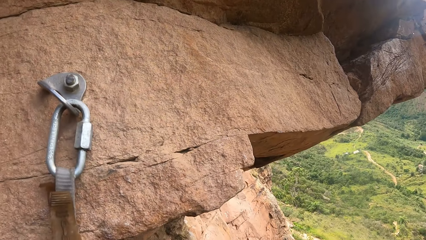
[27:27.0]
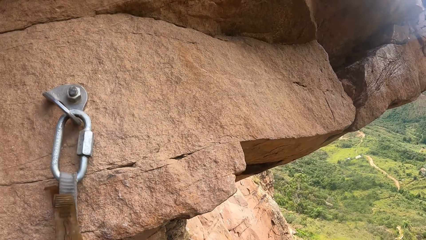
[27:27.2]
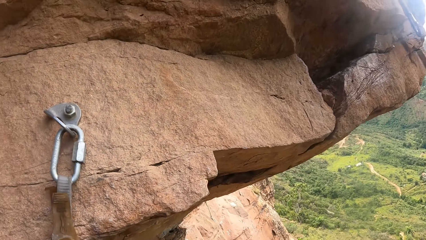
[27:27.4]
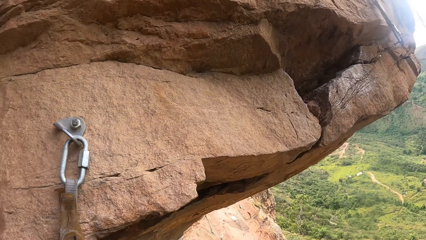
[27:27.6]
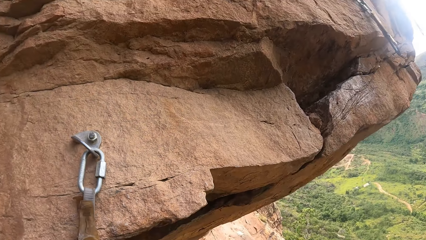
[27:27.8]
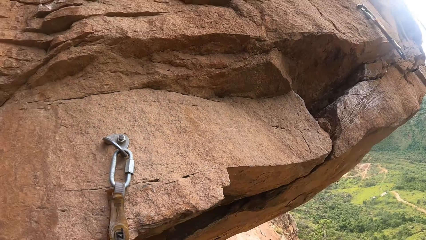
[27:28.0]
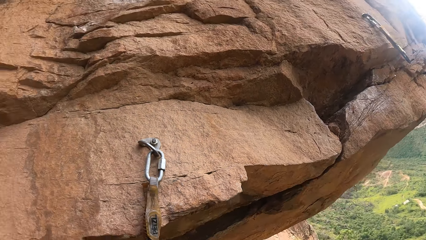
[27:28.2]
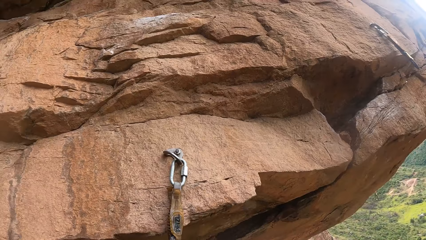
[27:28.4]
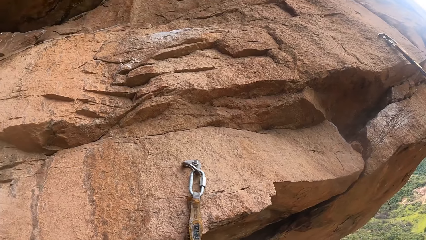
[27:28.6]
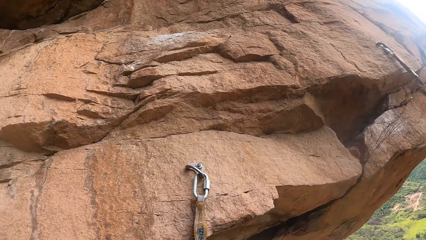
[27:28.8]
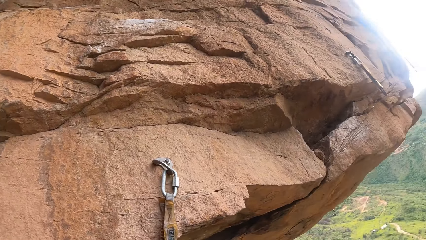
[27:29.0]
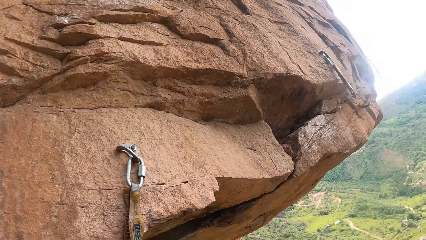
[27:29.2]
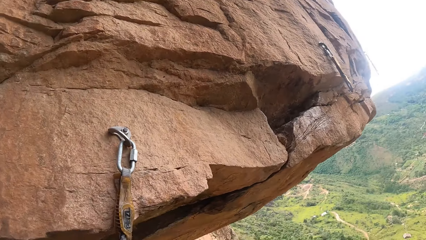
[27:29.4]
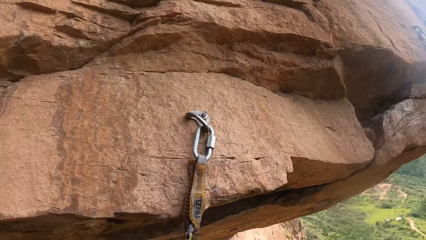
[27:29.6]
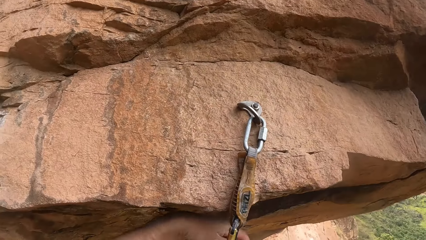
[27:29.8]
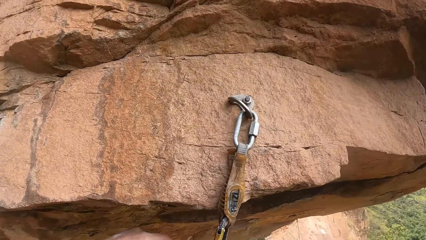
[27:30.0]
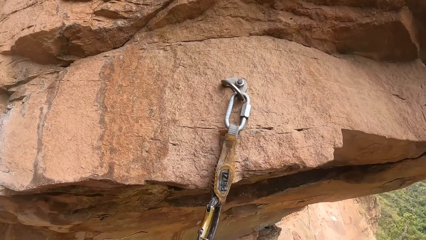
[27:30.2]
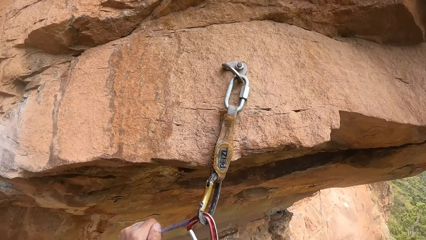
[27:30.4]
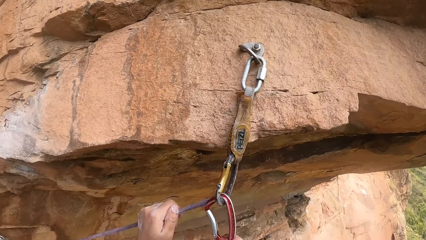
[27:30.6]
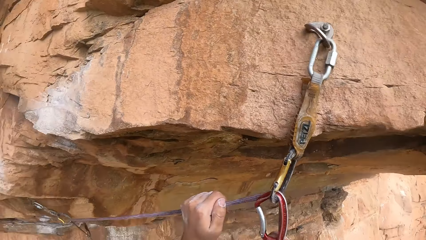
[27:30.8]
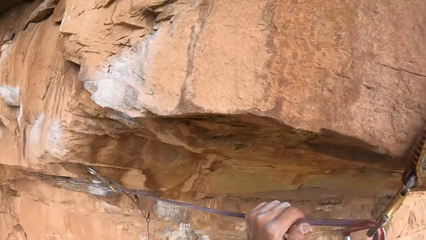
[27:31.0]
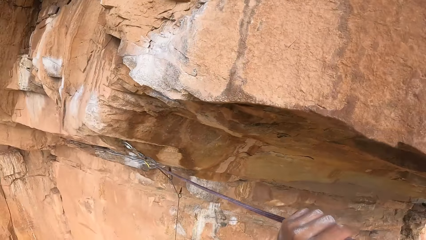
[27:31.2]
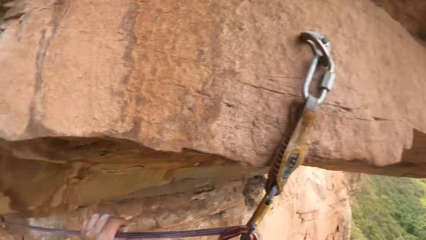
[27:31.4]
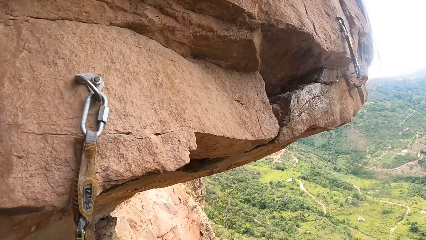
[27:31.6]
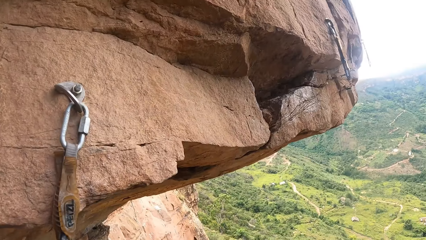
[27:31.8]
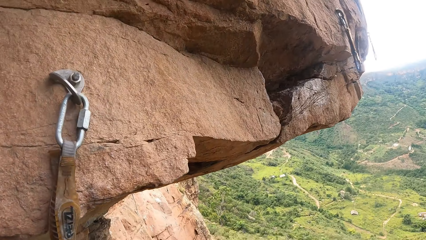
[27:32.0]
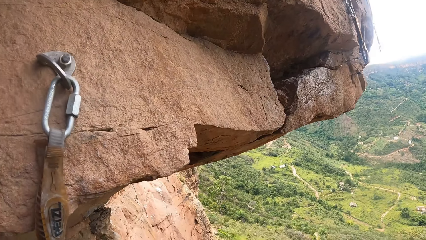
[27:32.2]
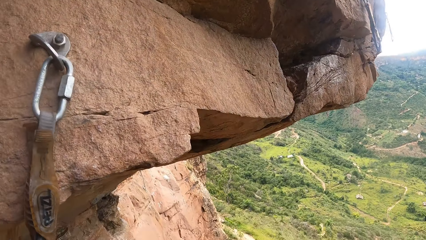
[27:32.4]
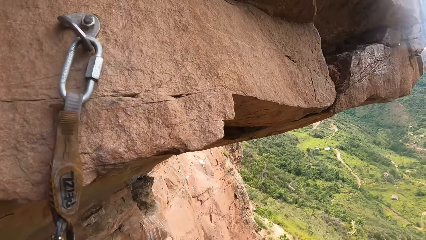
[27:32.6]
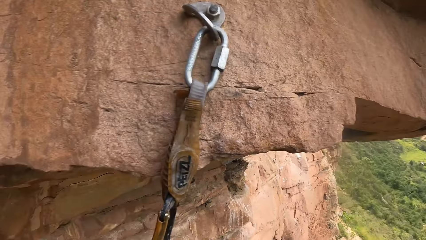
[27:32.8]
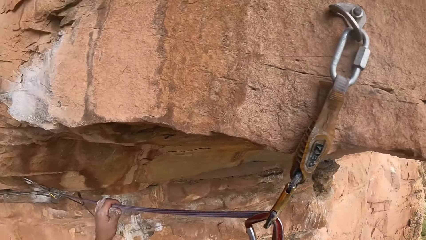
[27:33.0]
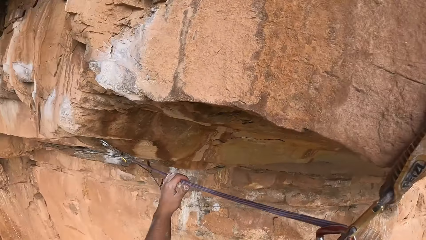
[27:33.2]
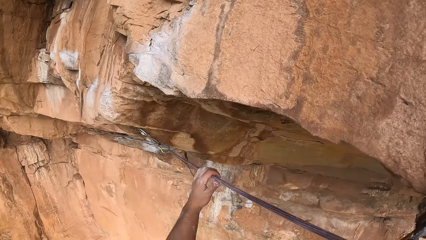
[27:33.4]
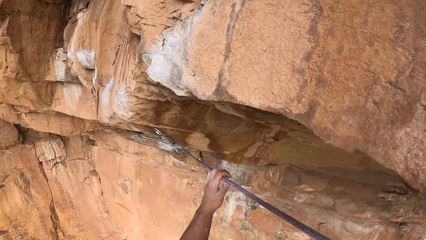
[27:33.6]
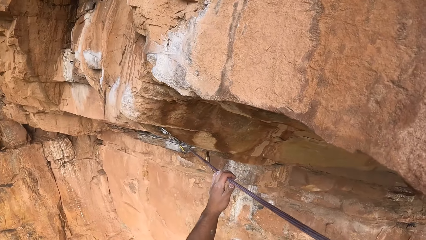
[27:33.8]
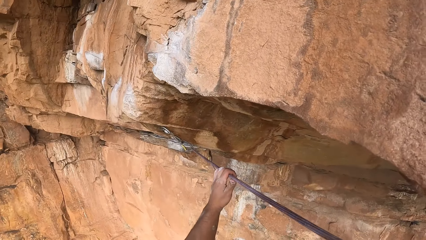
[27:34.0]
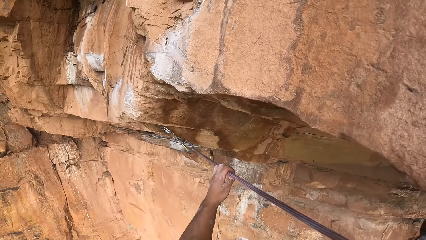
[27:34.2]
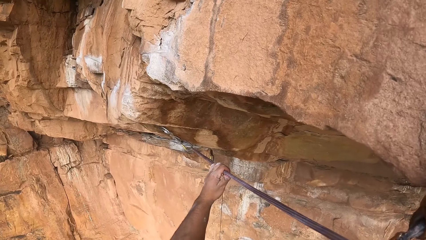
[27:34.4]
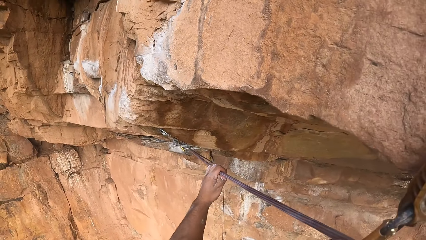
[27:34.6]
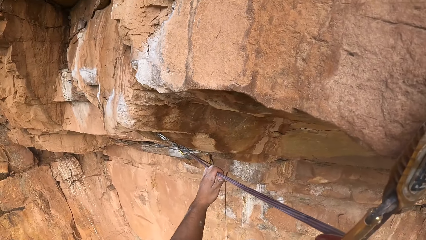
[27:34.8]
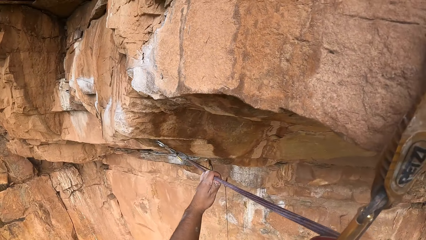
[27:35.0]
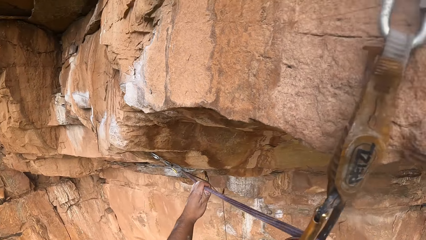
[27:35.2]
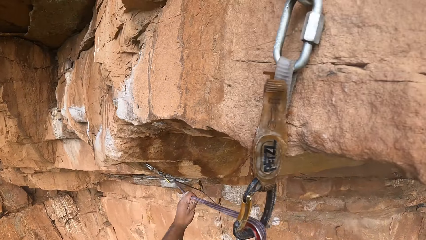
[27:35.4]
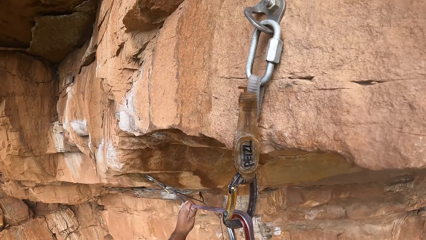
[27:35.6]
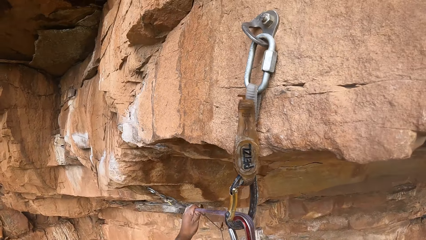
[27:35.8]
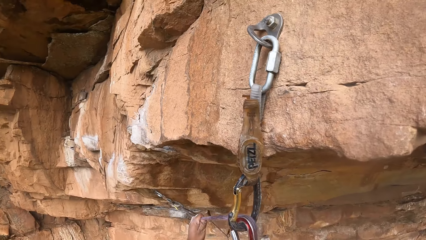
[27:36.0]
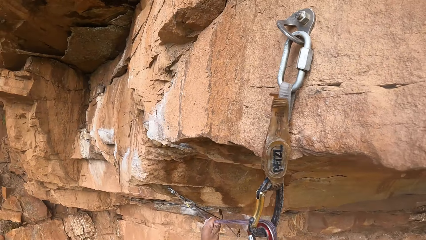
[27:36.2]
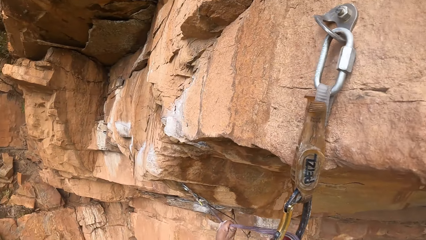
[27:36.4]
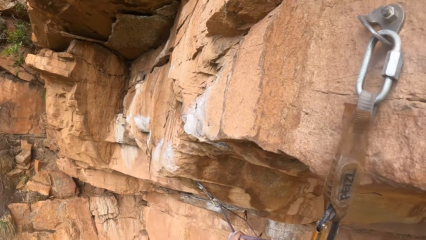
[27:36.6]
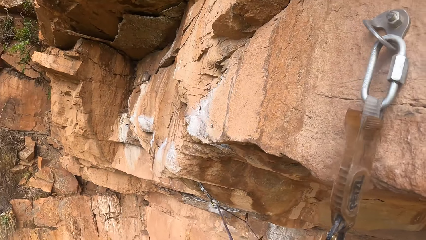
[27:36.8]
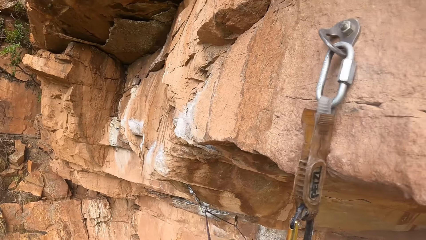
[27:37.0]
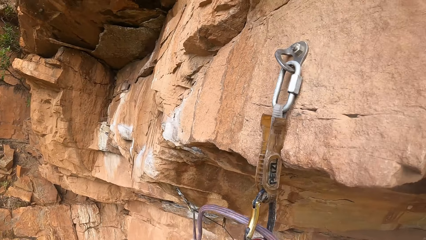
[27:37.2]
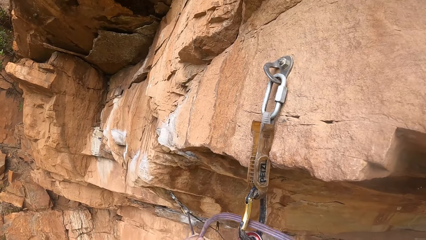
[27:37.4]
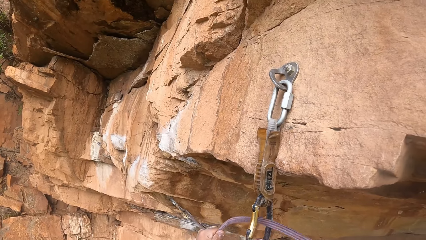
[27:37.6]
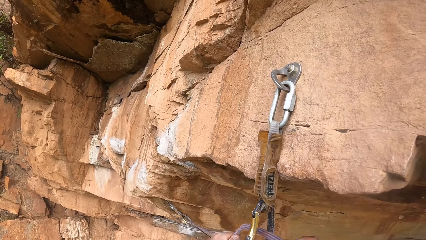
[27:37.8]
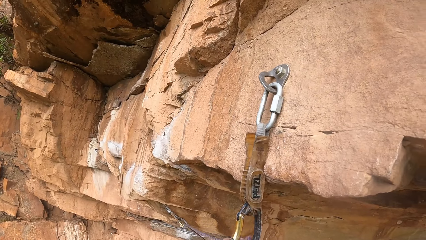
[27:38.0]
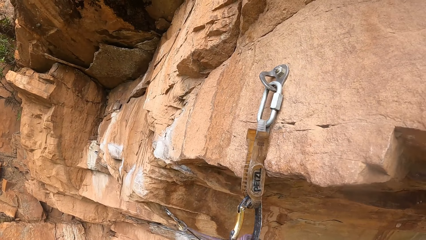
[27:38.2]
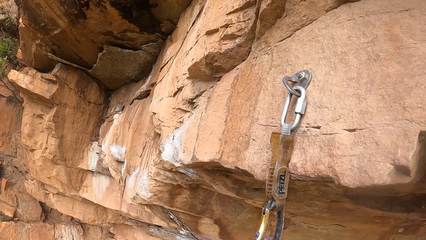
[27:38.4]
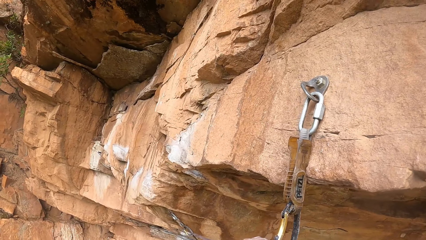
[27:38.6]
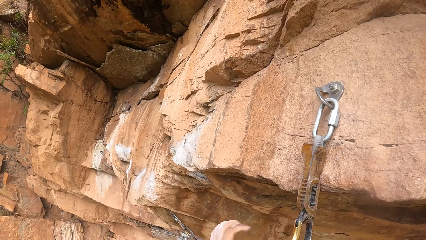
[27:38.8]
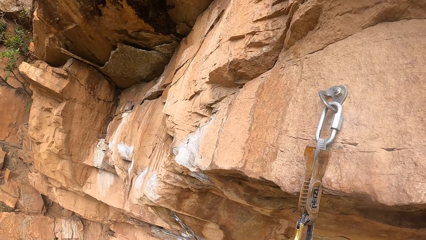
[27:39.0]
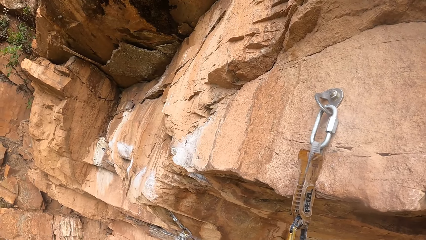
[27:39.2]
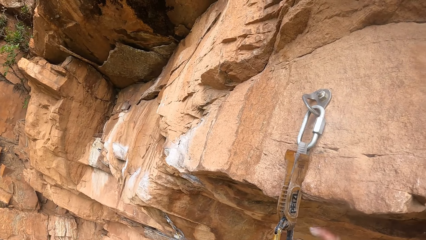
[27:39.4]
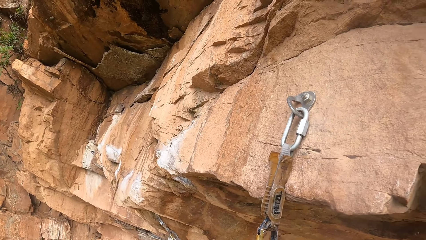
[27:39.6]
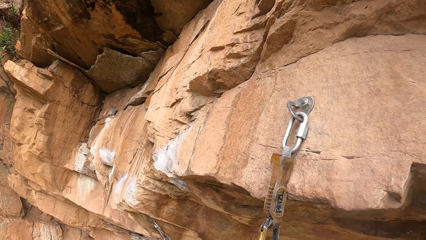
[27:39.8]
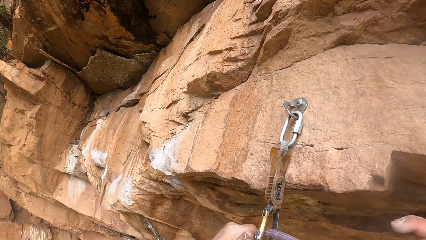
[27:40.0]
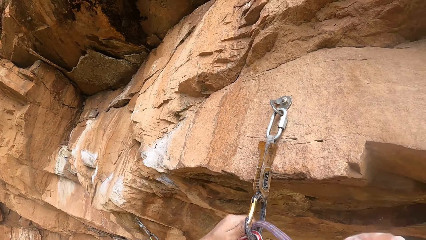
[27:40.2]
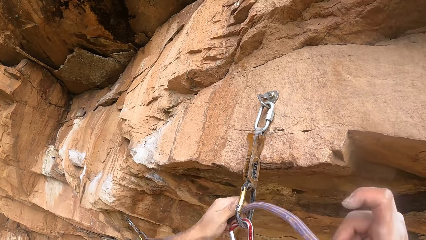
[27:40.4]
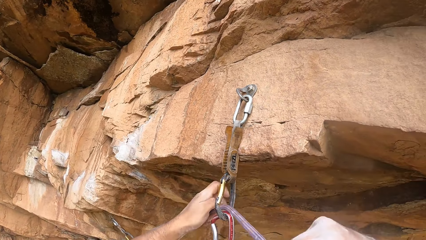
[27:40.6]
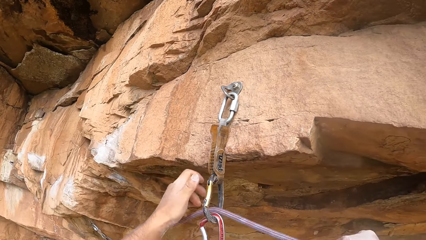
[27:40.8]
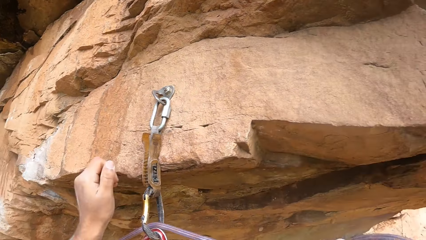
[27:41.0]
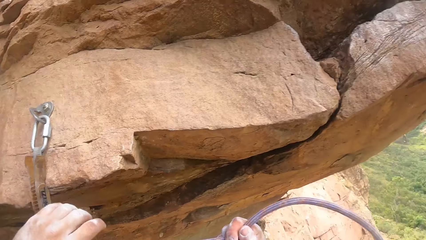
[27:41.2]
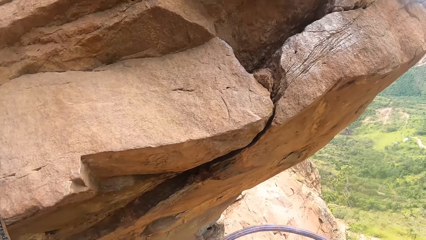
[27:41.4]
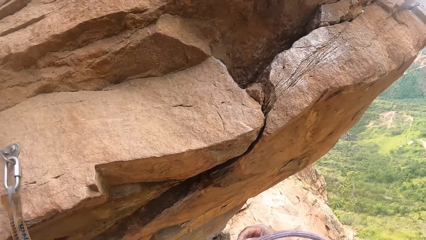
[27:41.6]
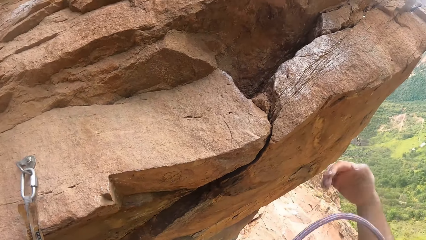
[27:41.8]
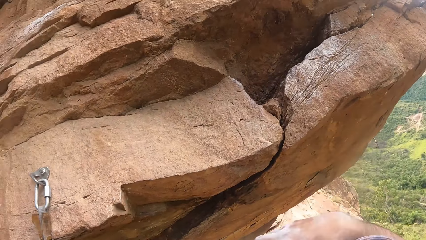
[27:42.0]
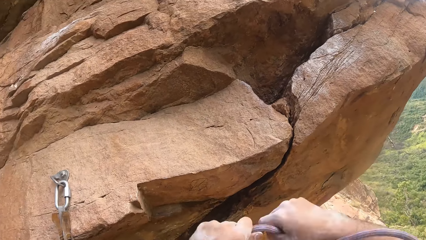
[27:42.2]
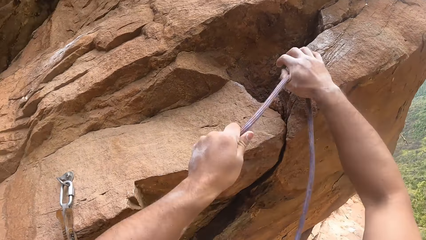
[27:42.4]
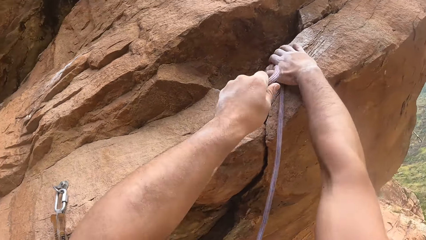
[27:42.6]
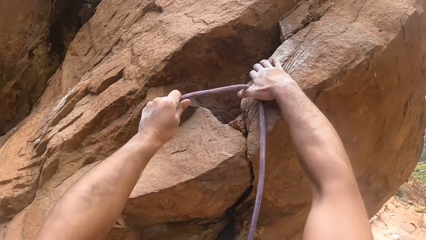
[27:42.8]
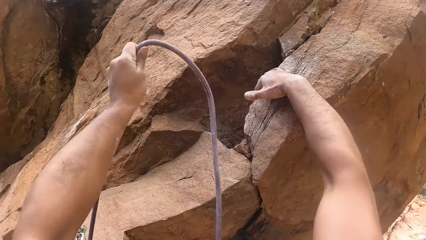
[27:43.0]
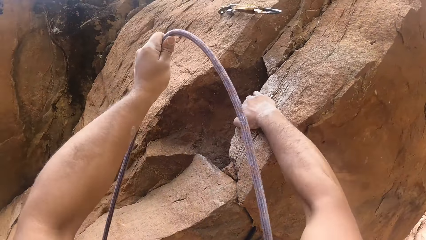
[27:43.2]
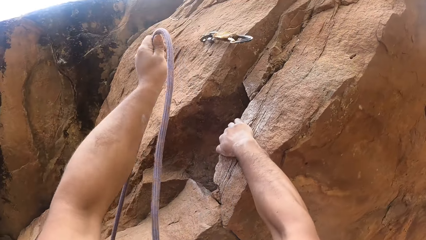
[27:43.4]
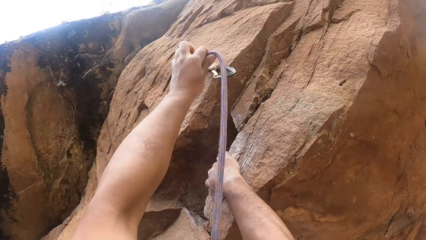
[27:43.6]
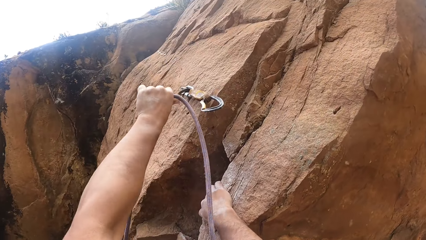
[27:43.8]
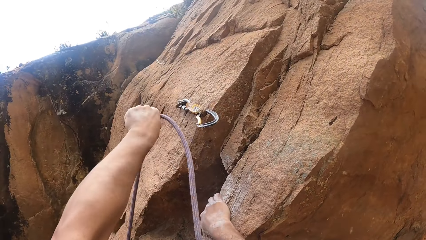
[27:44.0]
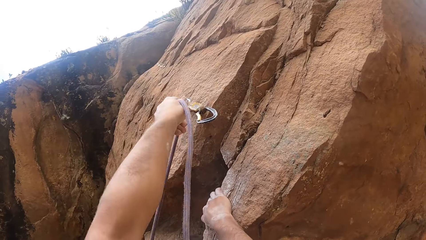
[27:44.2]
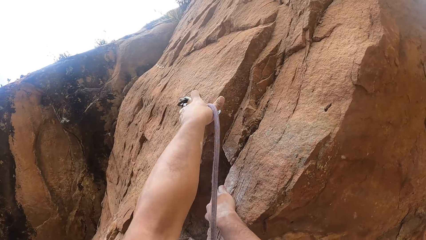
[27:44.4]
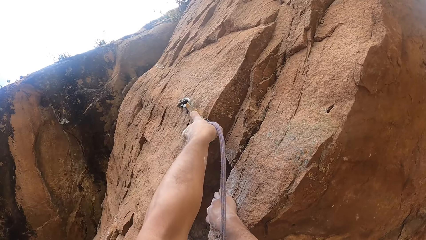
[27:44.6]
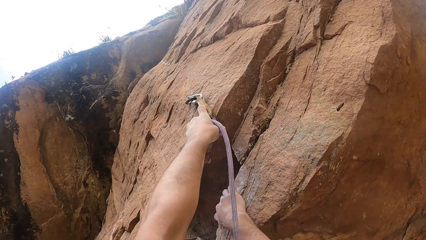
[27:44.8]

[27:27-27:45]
The camera wearer fixes the rope in the carabiner. They hold the rope. They hold on the mountain. They climb the rock.
